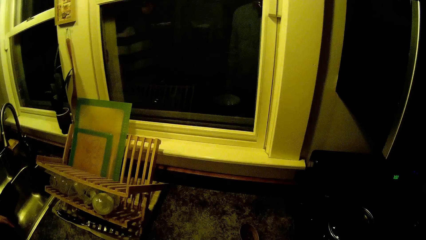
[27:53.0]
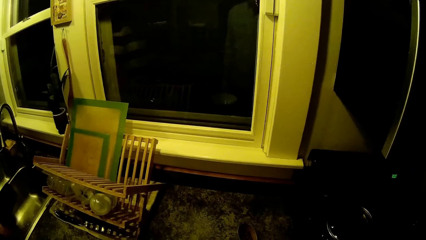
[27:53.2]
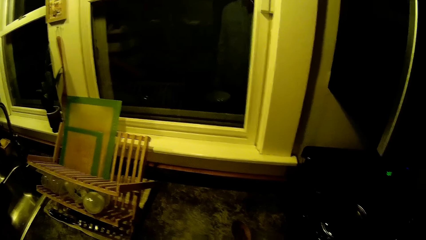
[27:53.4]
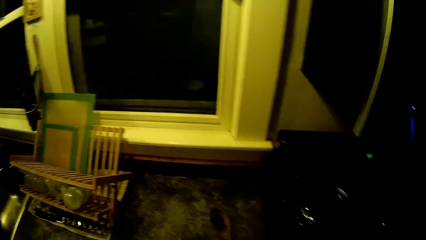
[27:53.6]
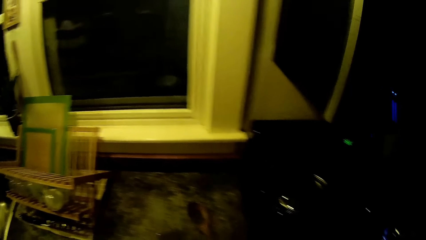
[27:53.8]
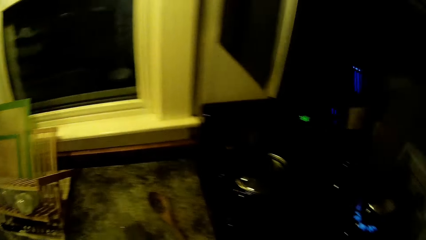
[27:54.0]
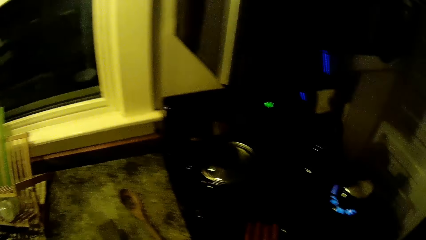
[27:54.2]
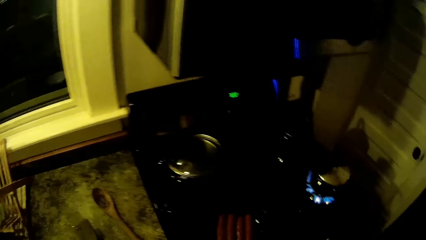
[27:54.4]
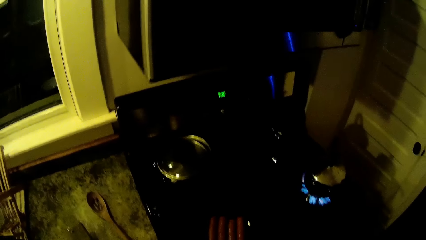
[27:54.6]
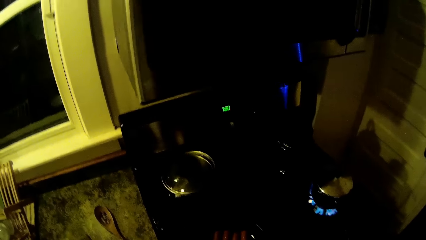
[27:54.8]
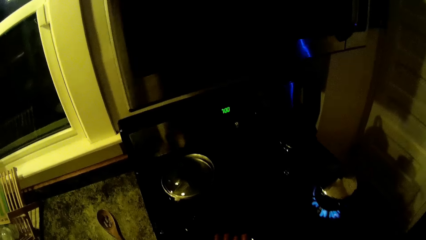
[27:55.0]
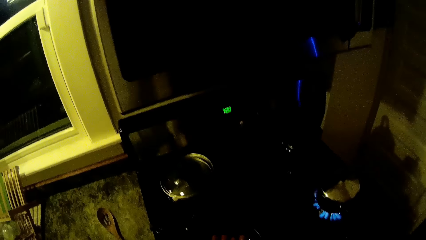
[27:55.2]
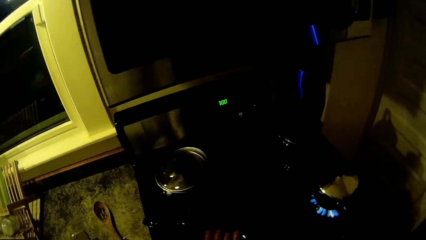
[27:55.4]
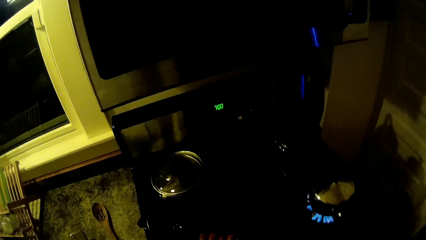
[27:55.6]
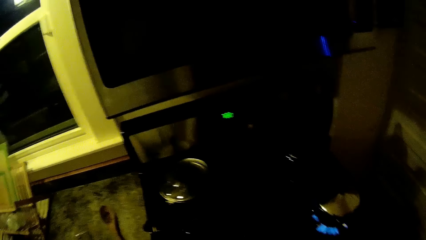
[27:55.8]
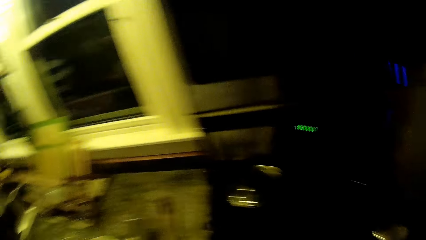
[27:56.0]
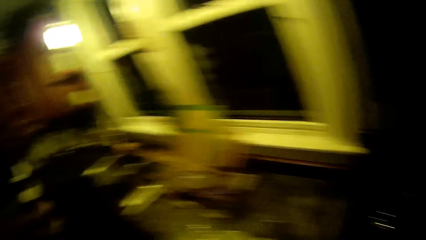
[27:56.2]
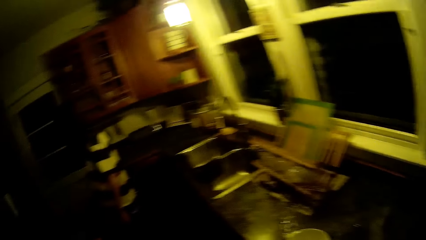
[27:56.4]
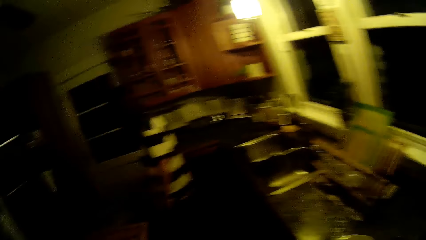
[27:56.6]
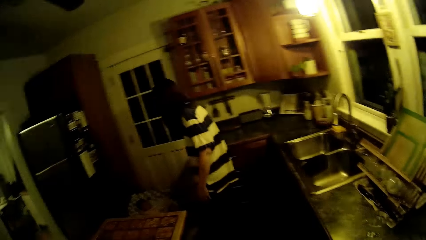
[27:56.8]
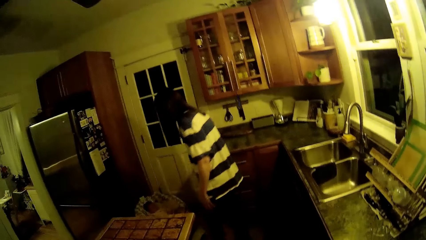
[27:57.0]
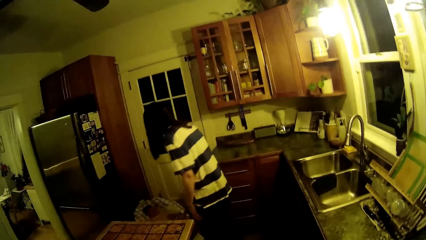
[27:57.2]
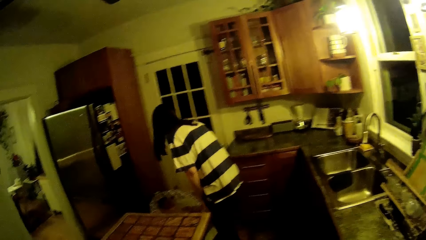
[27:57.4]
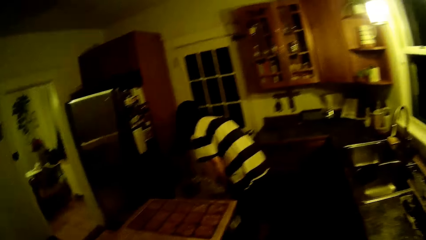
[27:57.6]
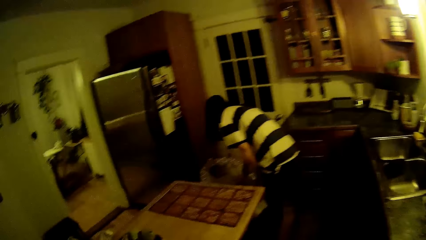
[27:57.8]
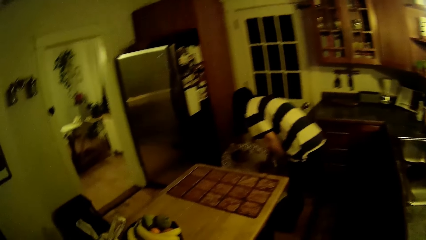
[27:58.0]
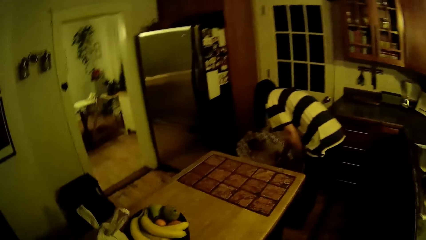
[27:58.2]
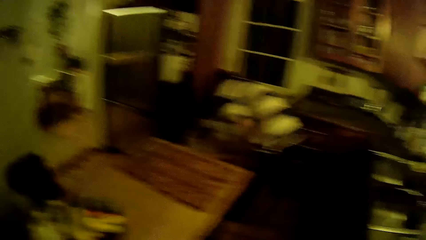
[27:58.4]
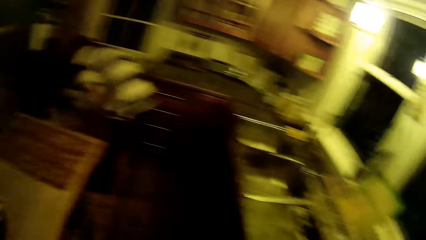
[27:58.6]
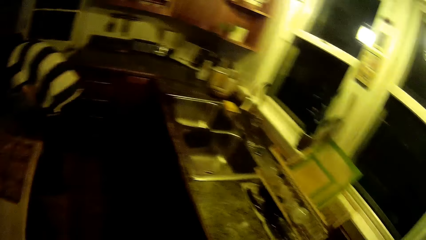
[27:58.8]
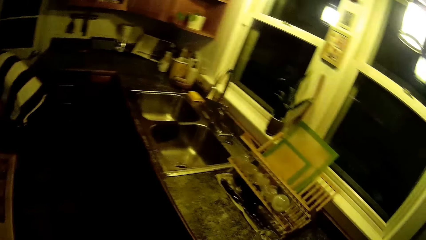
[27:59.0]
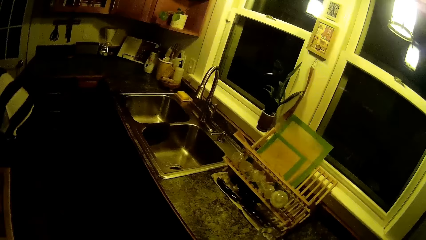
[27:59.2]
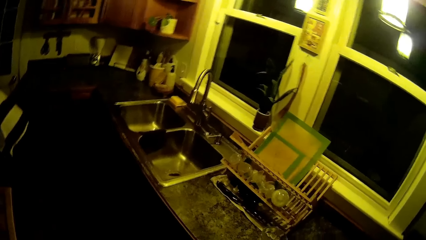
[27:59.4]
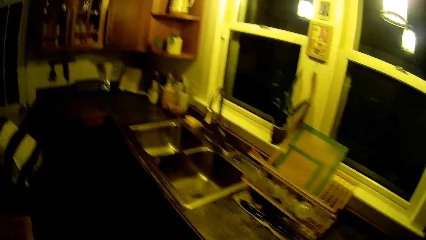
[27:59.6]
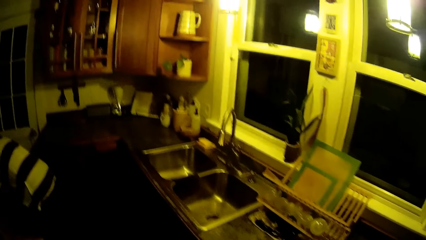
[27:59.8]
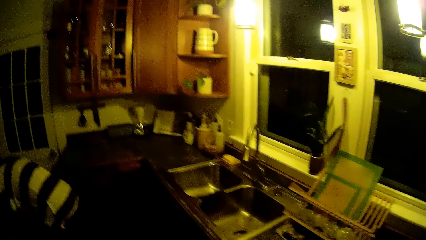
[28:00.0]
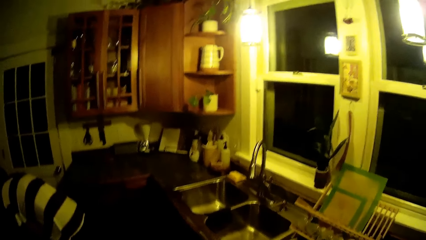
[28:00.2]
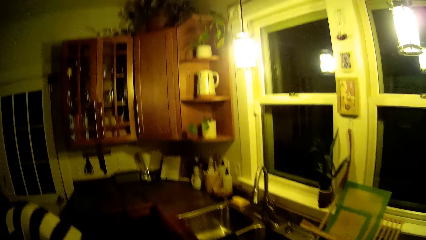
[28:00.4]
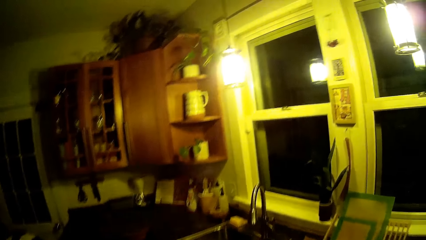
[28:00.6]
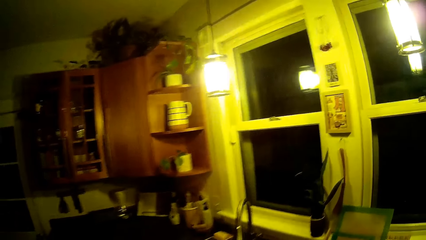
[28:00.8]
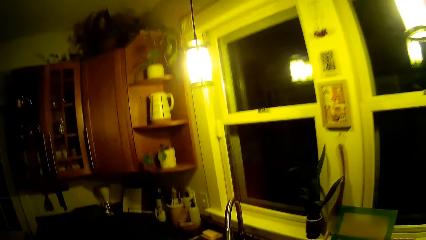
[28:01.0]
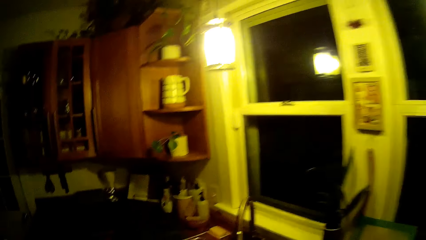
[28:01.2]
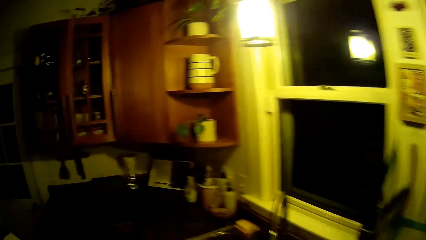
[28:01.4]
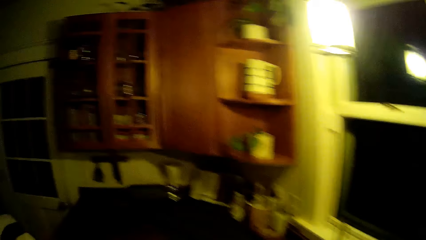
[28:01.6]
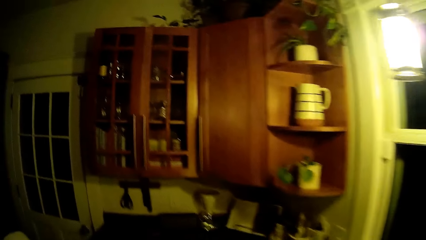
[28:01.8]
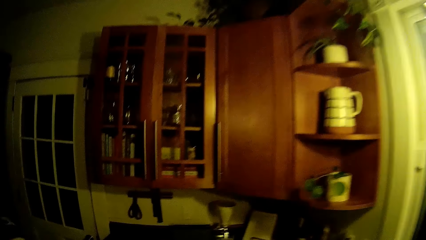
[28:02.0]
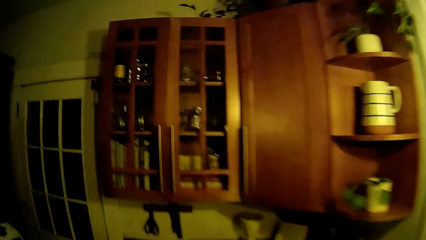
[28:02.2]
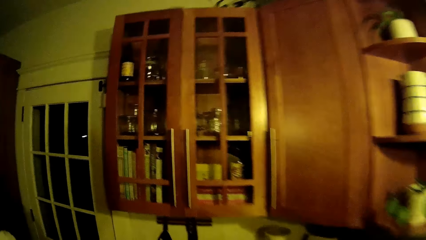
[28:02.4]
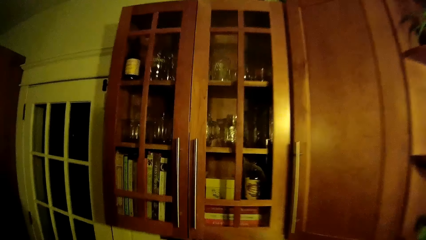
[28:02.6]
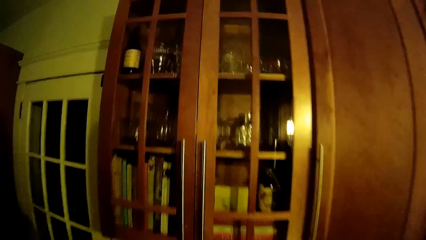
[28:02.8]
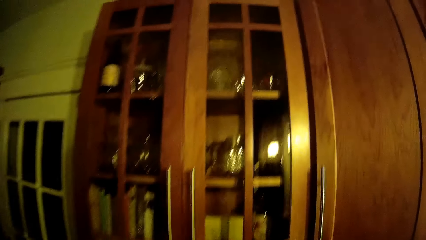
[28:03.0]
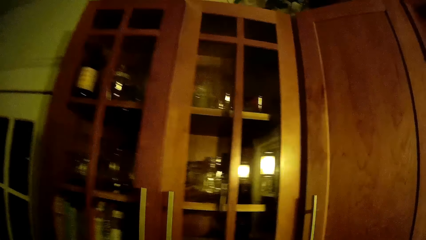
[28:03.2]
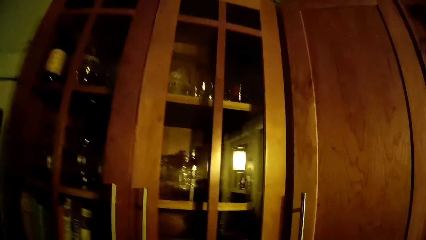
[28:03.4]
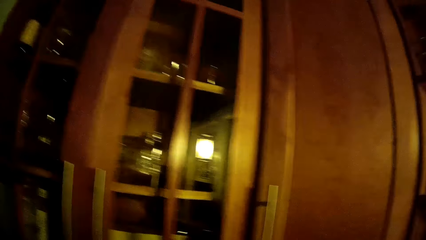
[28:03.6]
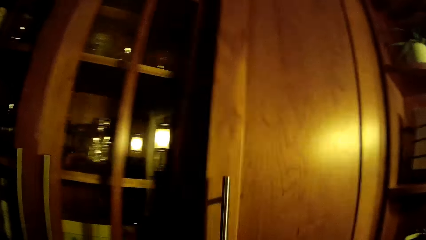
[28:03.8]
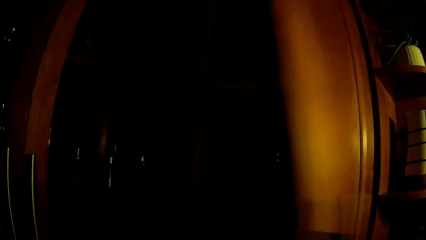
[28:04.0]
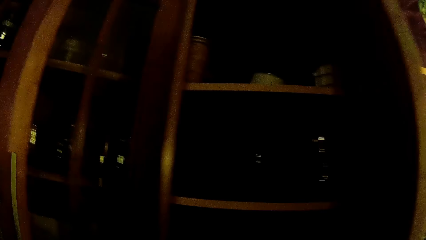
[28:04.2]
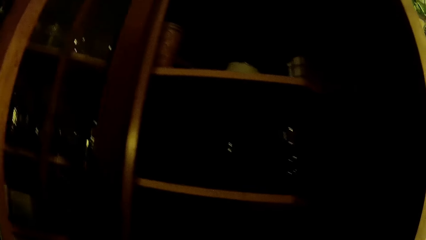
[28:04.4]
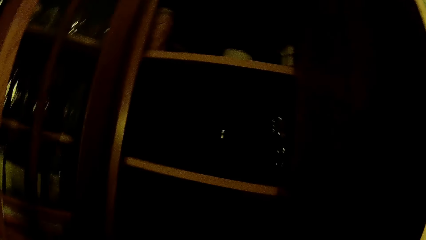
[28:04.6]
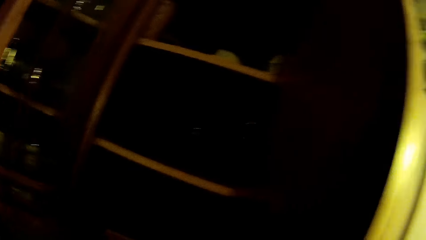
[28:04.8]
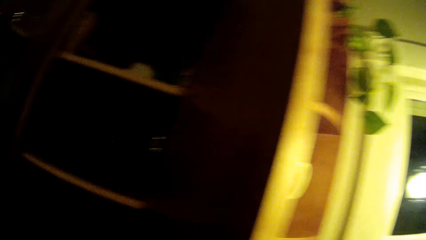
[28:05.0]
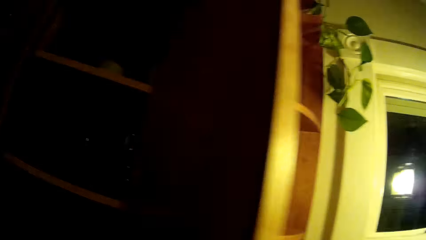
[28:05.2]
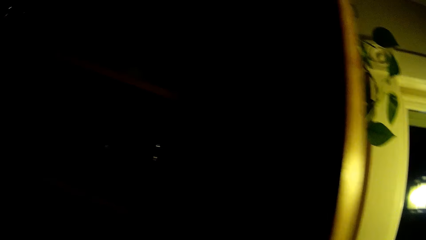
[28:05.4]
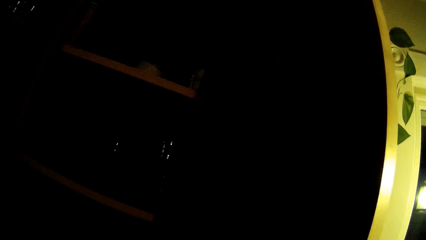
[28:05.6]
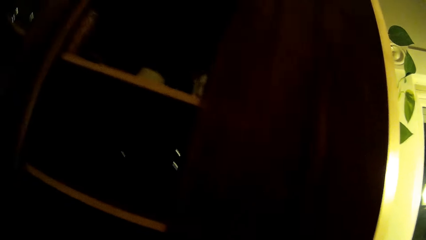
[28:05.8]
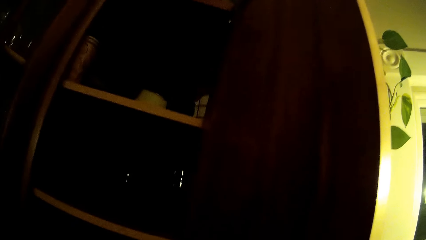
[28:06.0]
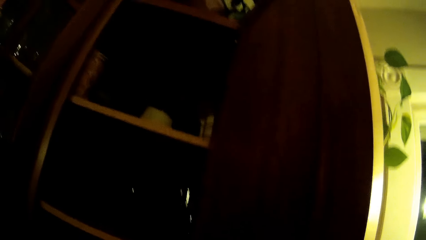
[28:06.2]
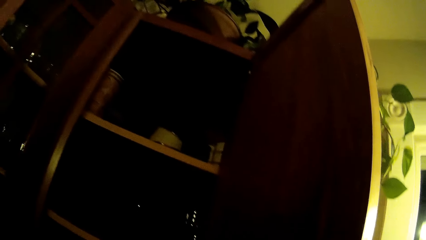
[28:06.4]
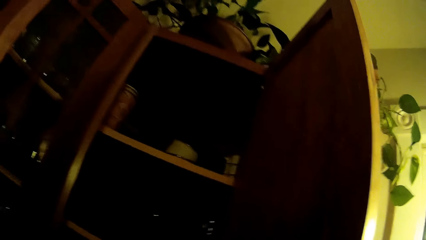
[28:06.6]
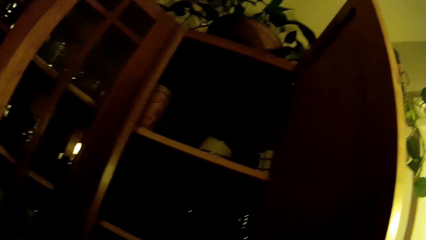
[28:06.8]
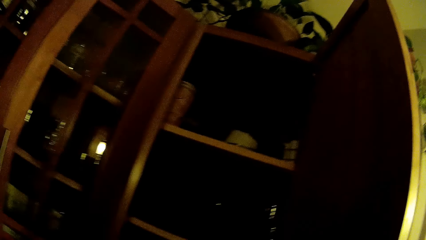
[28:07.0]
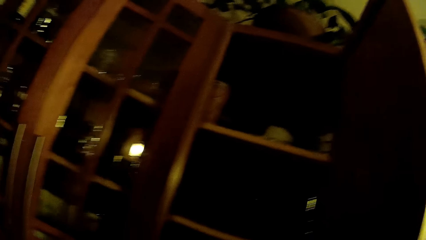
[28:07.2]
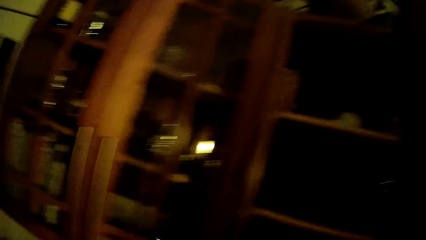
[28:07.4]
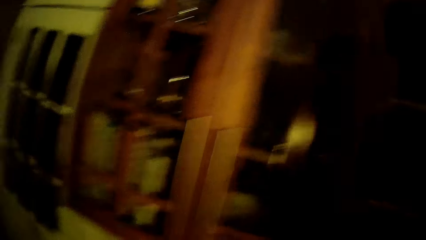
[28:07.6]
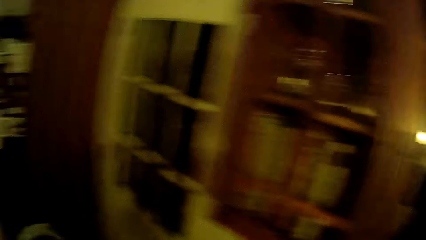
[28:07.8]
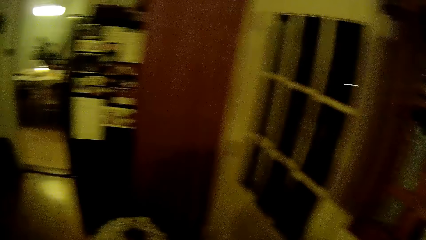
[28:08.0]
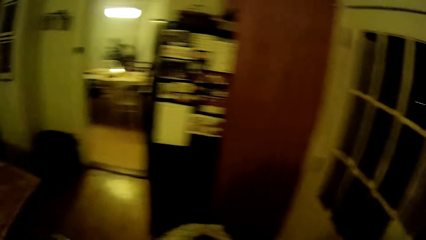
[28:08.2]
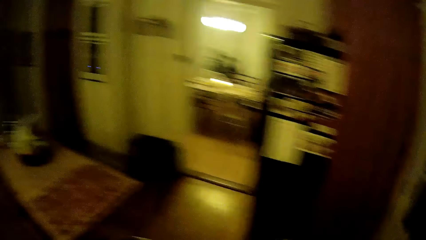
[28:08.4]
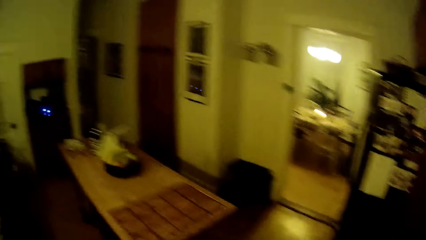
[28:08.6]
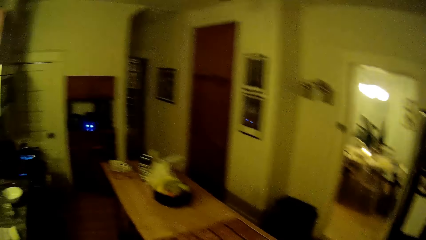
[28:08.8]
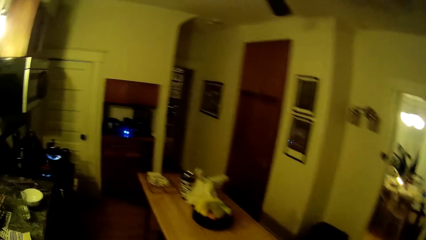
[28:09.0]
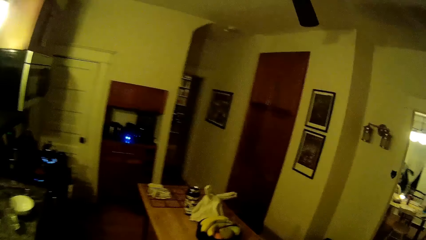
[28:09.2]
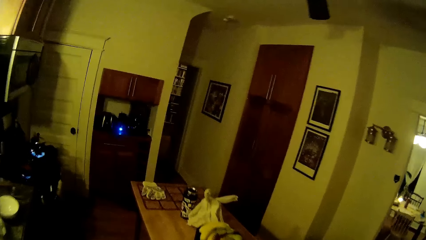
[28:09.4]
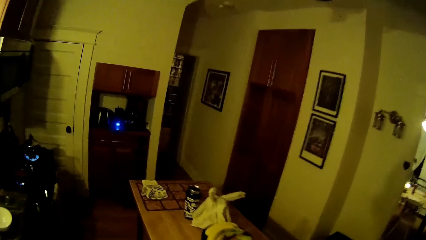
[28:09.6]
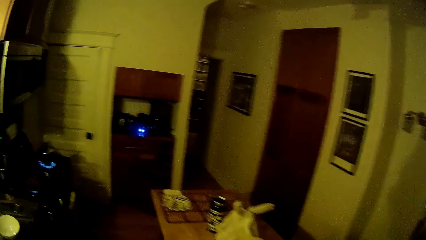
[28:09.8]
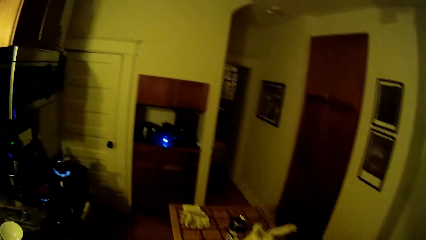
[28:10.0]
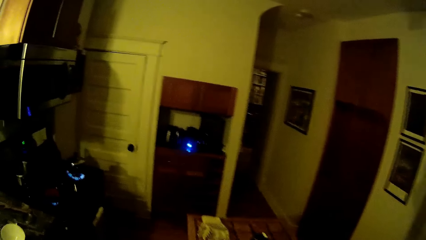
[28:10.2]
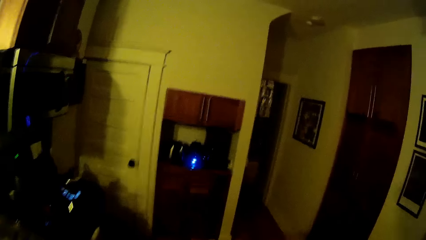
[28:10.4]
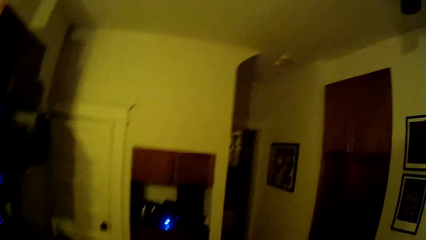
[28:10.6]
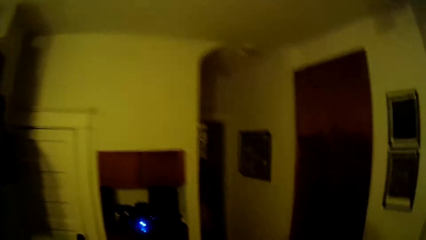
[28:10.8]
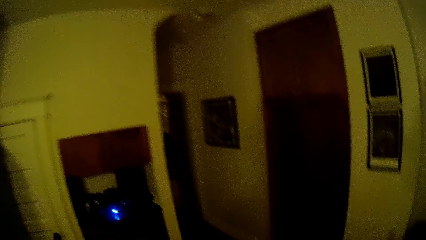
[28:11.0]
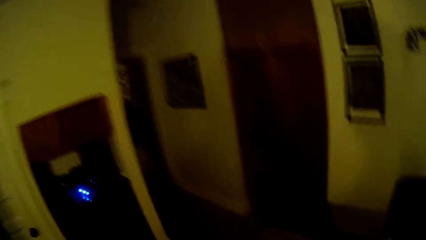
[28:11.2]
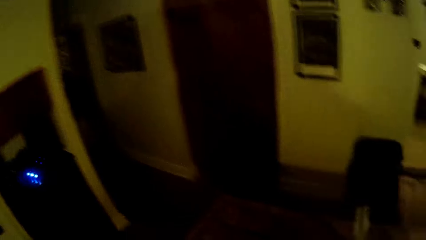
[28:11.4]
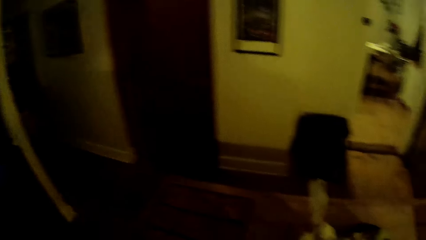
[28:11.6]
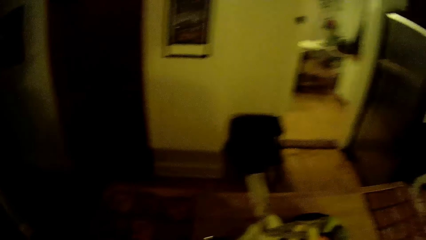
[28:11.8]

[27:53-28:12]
The camera wearer walks around the room. A man looks around the kitchen. The man interacts with a baby. The man bends on the floor. The camera wearer walks around the kitchen. They open a cabinet door. They walk around the kitchen.
